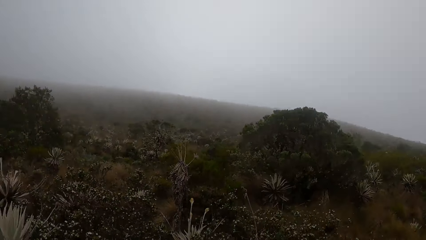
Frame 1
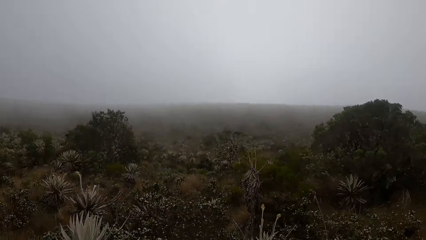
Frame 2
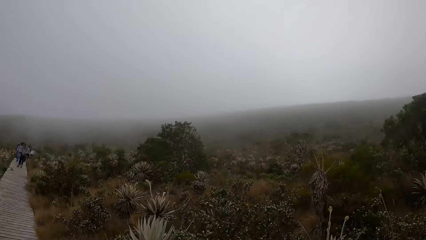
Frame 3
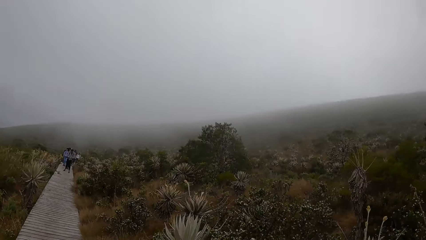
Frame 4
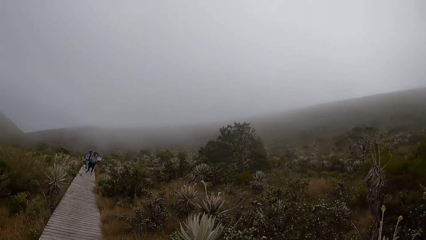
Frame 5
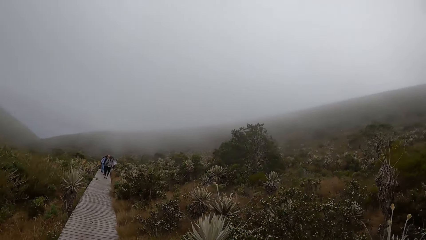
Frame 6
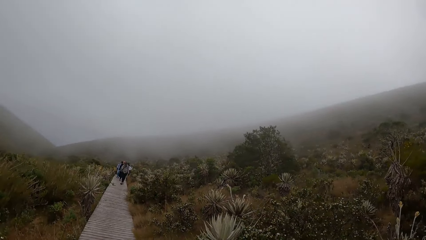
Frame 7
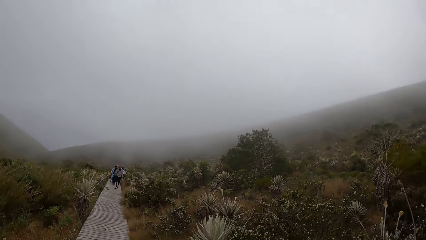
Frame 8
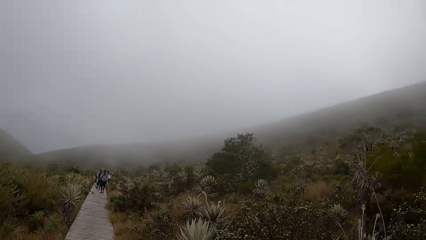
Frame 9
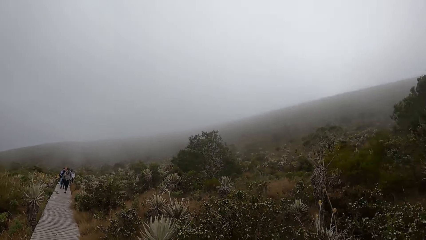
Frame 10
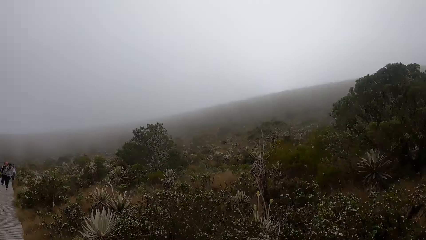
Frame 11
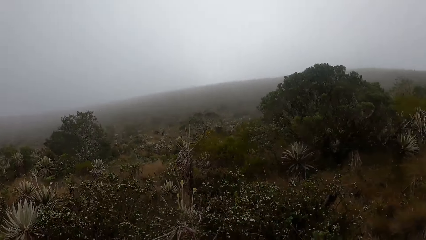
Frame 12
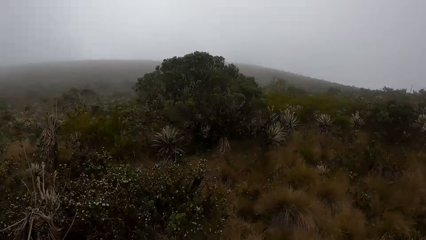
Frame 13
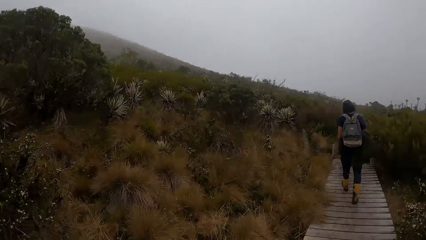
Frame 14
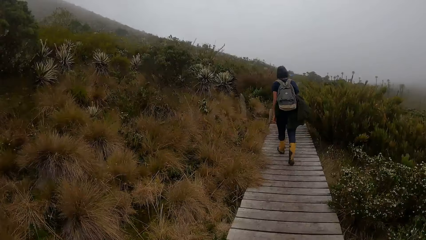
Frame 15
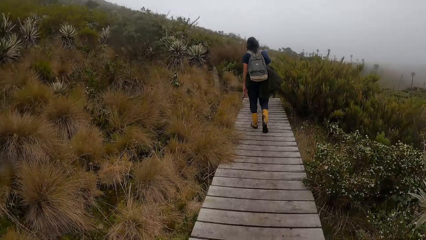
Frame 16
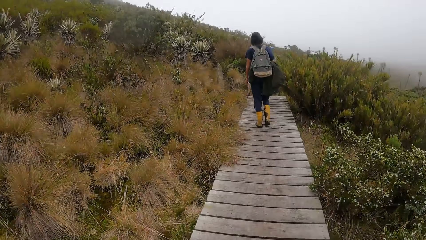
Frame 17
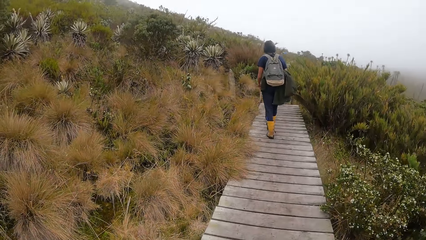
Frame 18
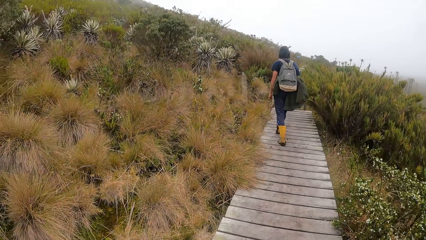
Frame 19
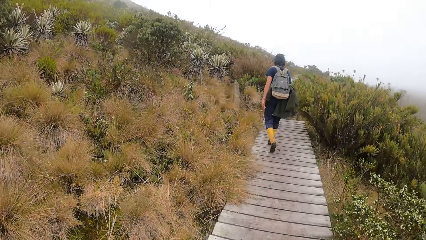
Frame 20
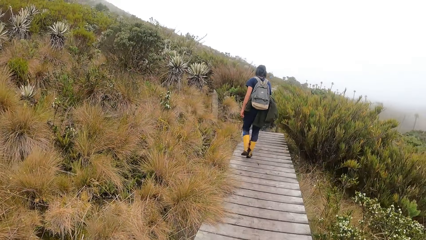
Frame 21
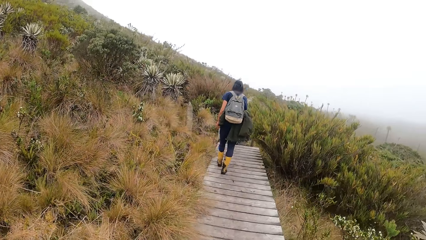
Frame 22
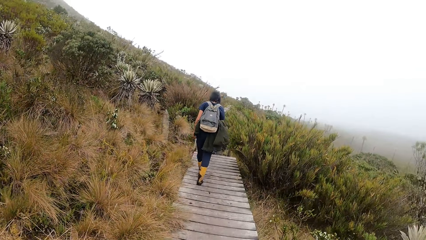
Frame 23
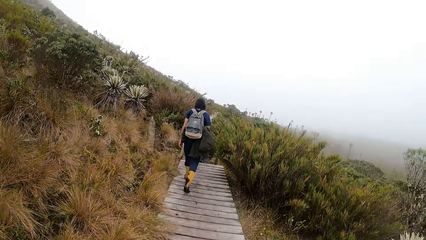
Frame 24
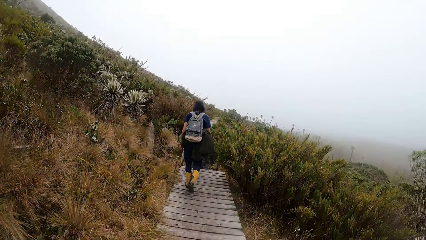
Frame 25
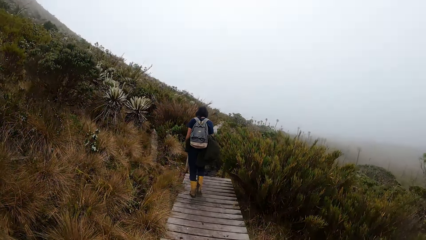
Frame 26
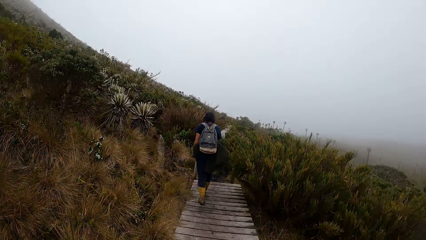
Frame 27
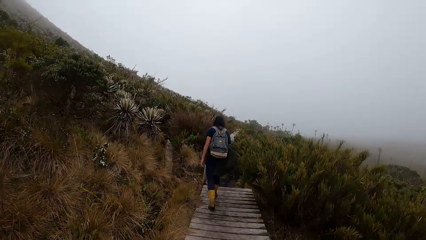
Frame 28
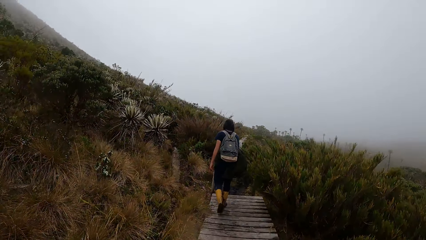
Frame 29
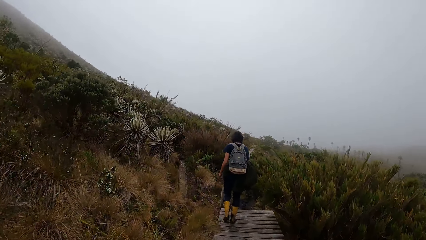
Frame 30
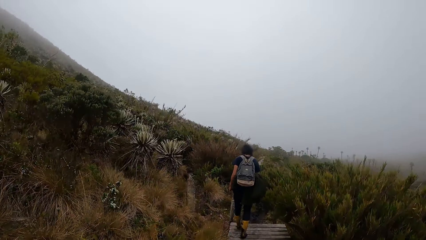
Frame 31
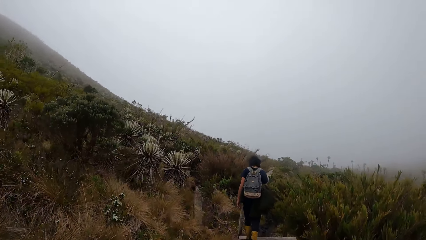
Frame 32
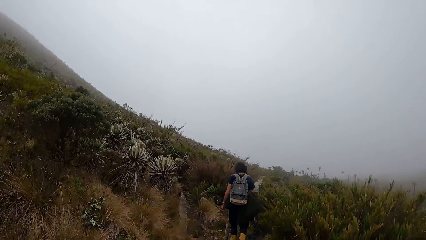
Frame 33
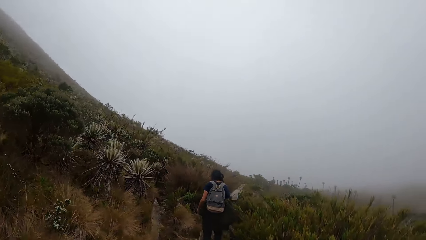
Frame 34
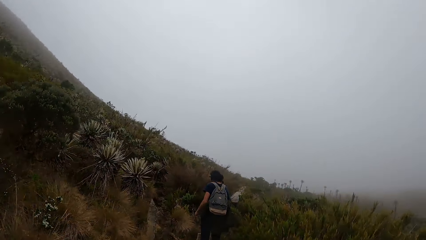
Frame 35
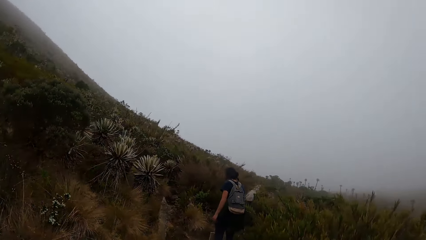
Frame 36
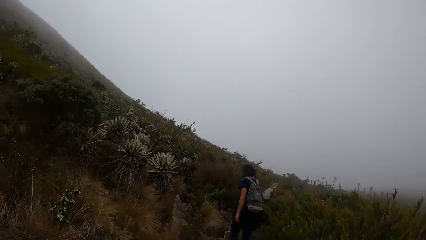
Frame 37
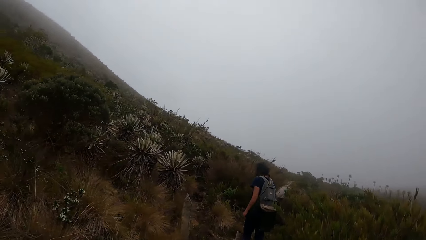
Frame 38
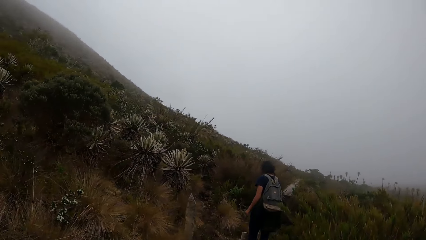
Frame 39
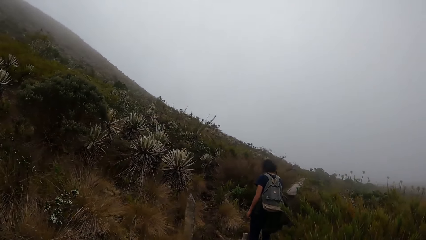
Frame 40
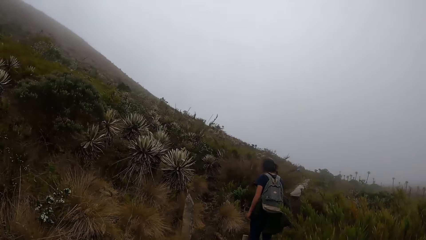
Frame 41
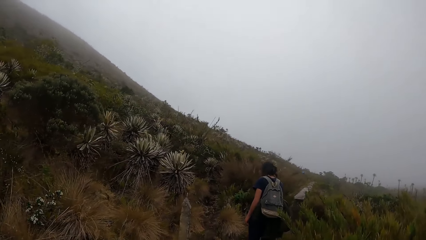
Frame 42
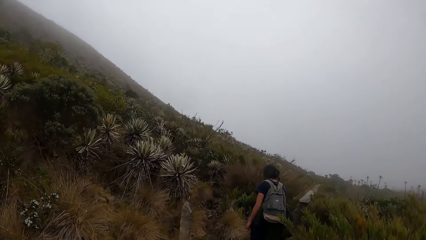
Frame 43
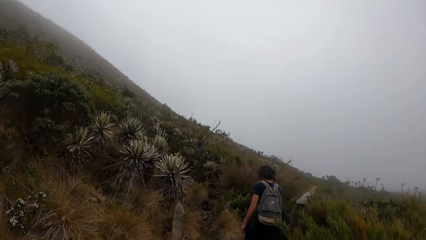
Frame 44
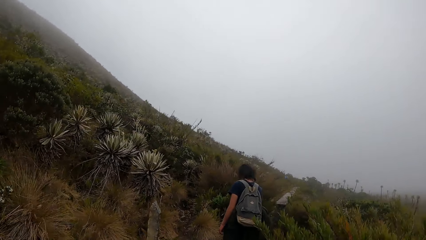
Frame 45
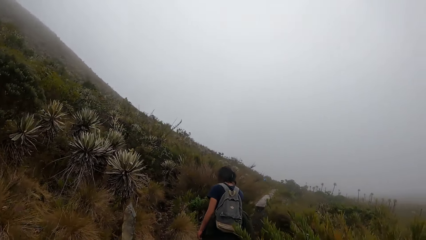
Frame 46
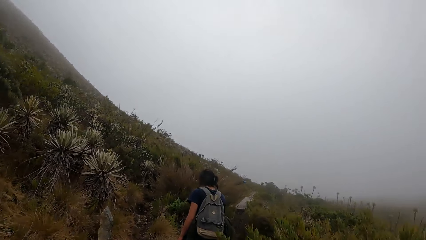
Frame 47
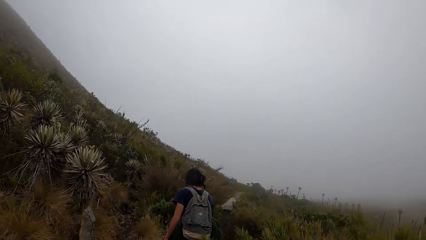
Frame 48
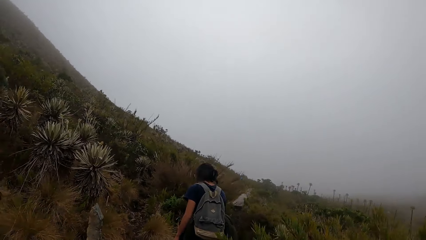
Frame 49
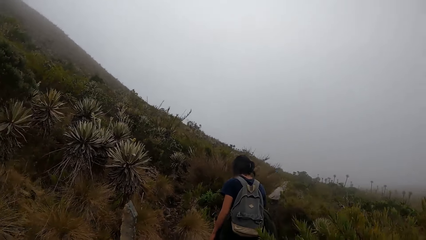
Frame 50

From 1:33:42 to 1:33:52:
The camera wearer looks behind and walks on the road.

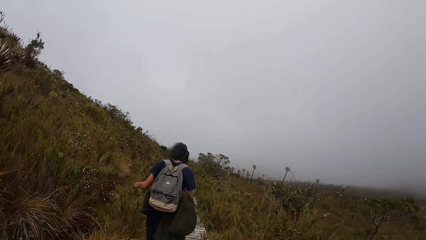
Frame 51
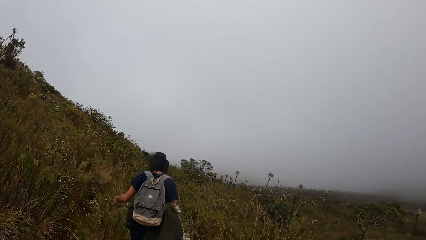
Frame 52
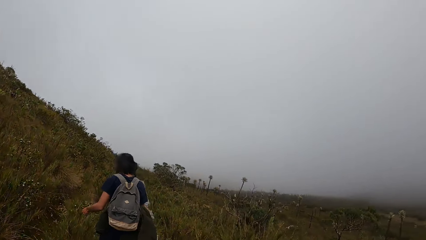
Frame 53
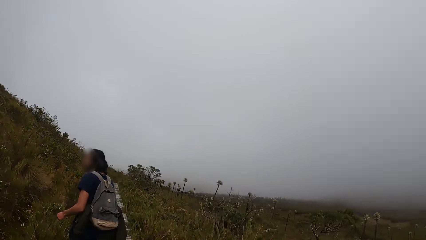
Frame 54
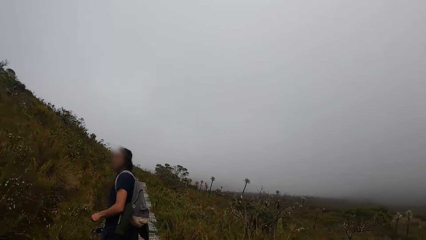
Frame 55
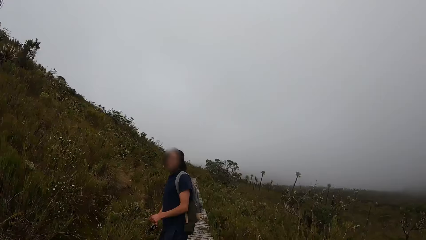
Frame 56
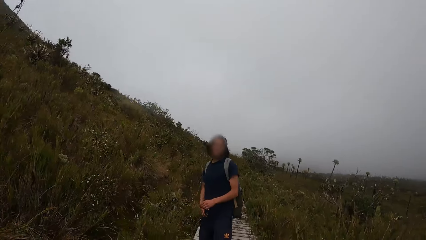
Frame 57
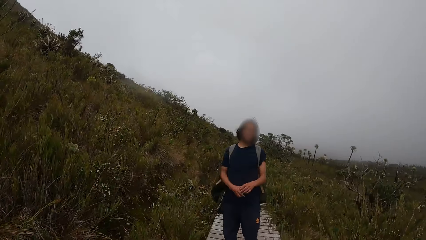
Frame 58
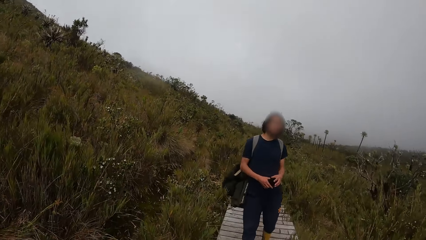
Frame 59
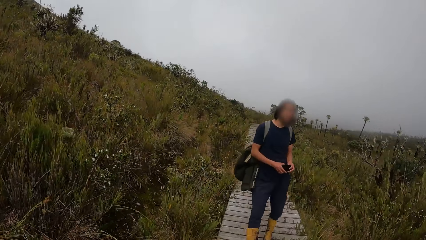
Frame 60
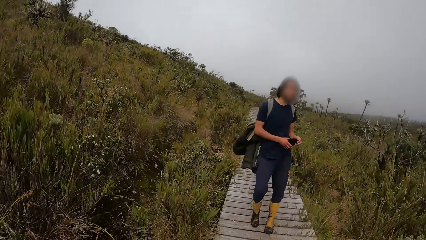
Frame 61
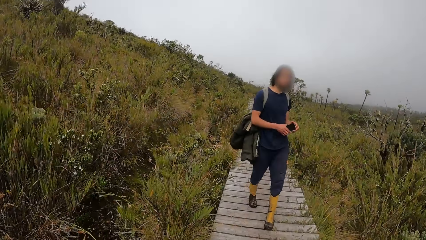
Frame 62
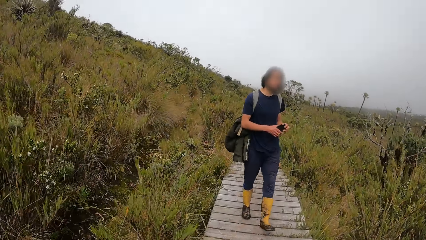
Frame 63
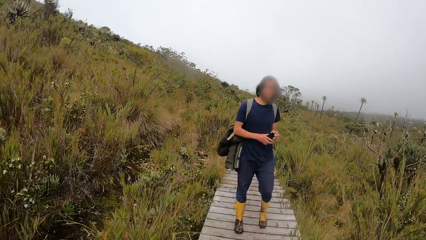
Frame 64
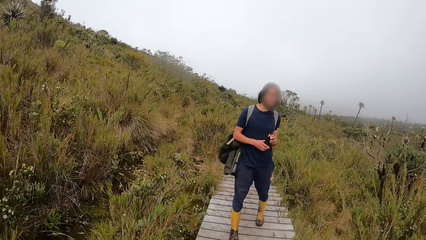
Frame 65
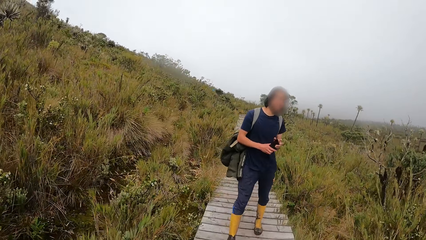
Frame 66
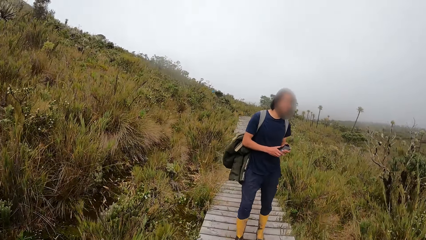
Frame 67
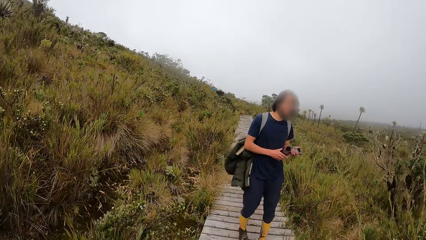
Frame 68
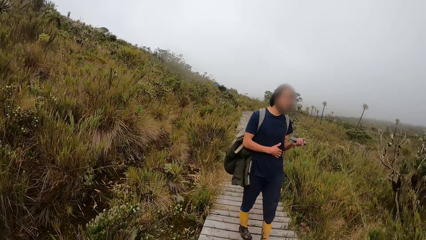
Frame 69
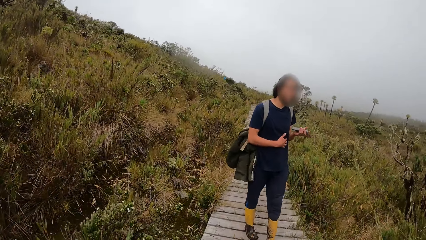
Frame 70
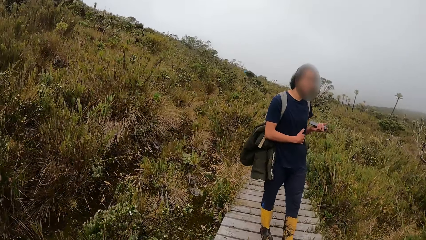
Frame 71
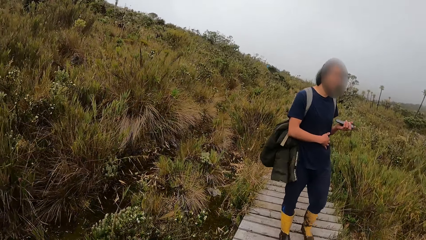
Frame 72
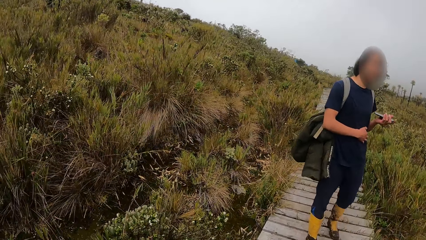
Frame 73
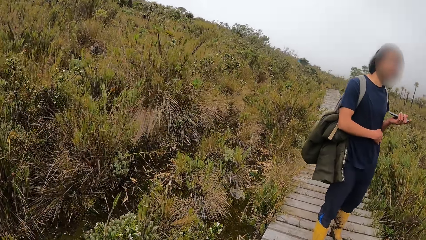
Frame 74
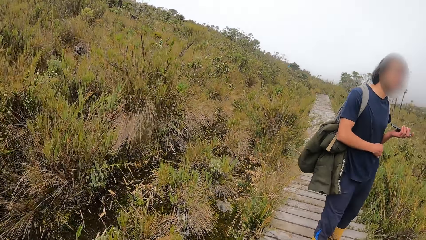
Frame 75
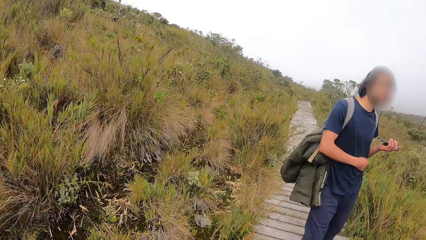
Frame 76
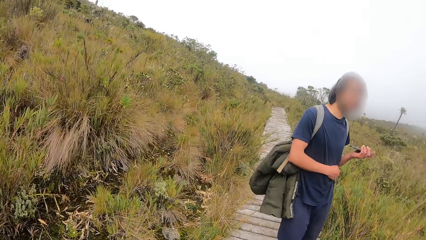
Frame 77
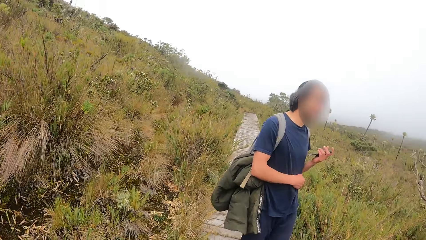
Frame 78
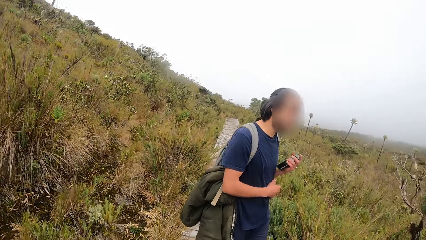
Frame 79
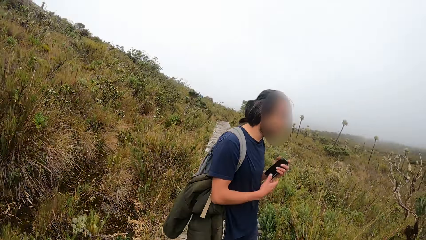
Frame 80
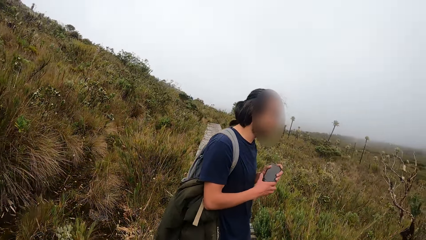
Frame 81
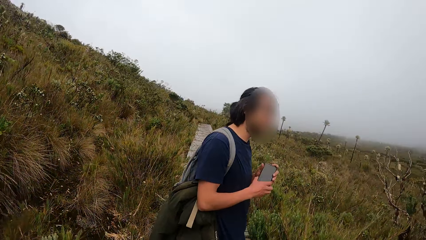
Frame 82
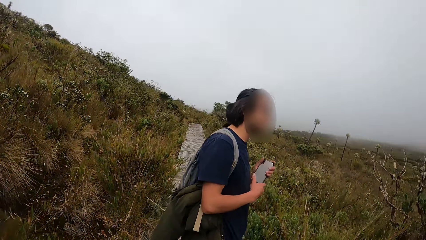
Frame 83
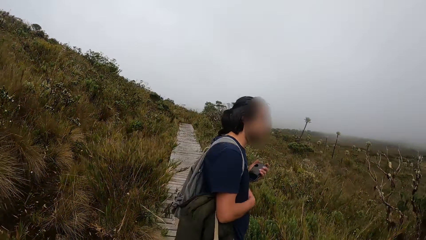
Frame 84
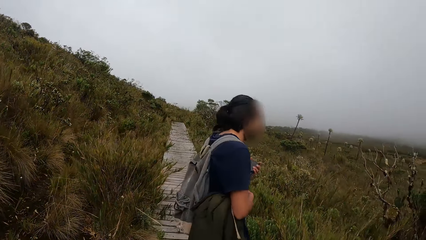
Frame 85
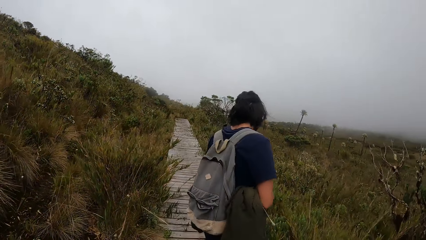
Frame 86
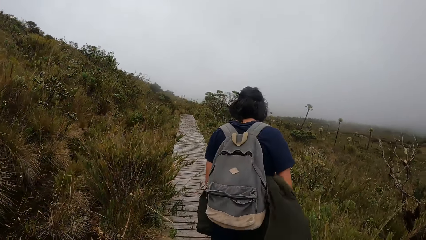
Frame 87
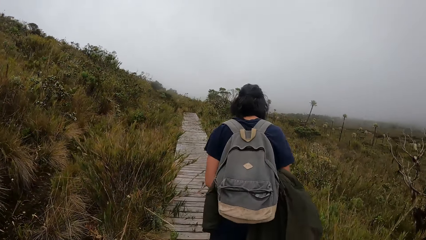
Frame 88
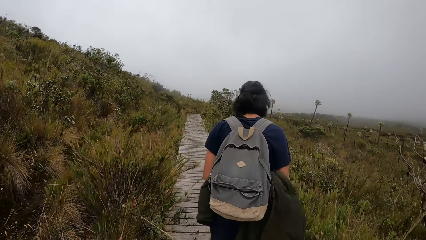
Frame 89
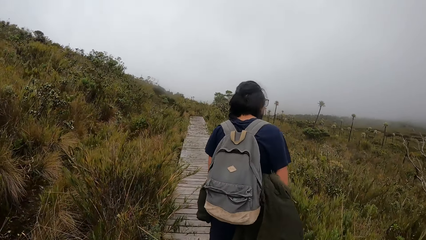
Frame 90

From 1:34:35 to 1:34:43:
A man looks behind.
